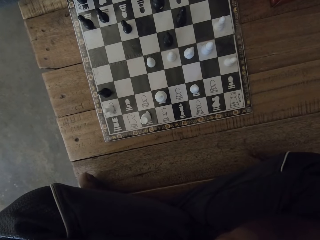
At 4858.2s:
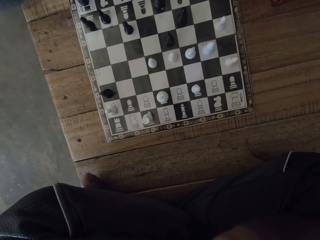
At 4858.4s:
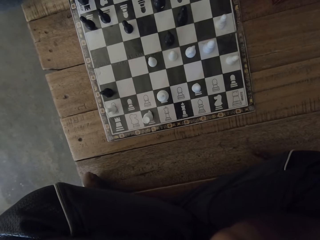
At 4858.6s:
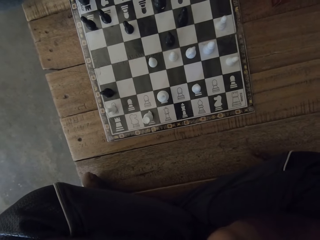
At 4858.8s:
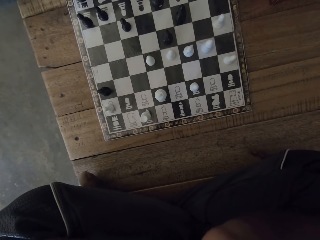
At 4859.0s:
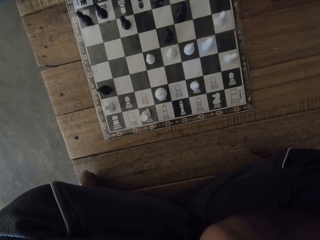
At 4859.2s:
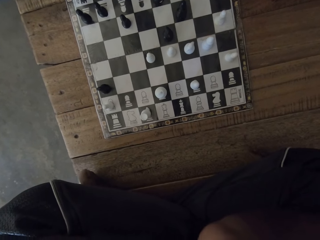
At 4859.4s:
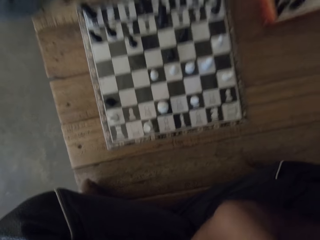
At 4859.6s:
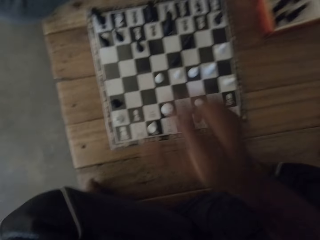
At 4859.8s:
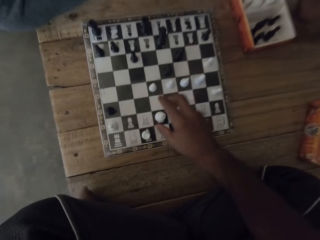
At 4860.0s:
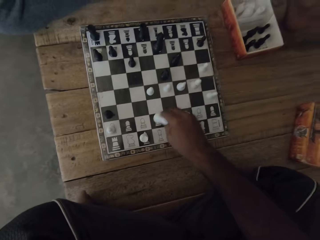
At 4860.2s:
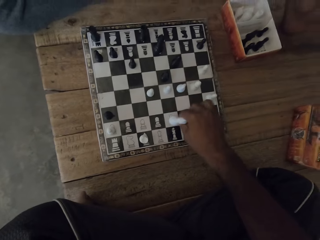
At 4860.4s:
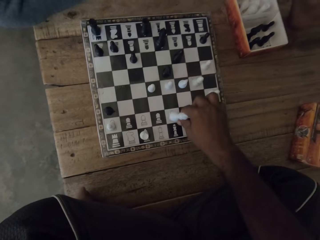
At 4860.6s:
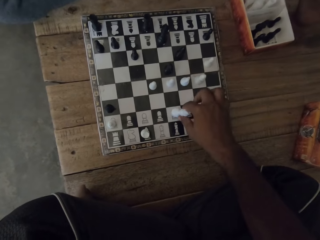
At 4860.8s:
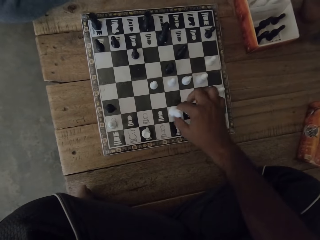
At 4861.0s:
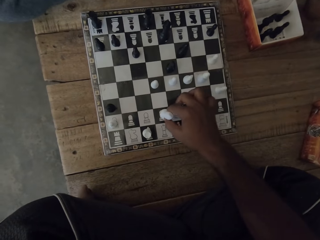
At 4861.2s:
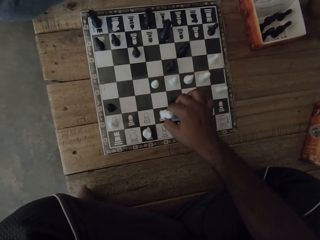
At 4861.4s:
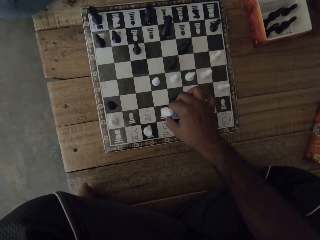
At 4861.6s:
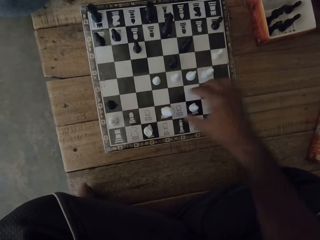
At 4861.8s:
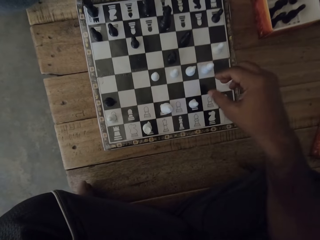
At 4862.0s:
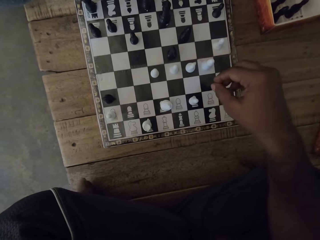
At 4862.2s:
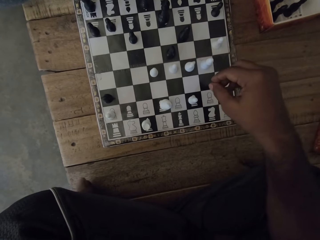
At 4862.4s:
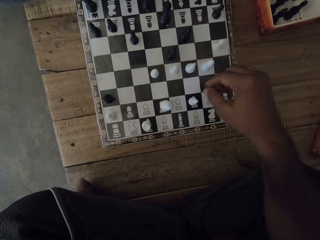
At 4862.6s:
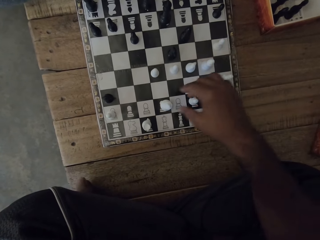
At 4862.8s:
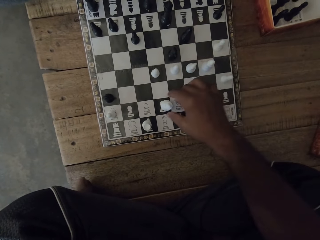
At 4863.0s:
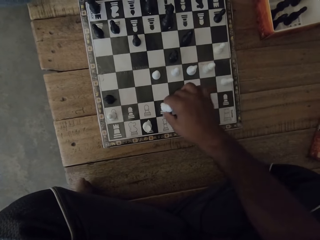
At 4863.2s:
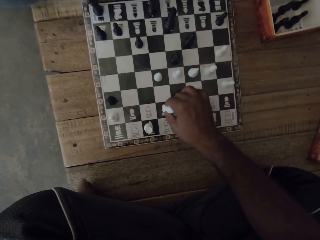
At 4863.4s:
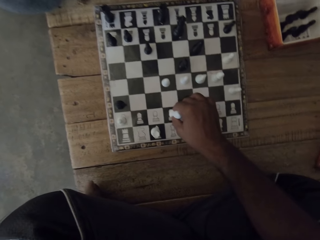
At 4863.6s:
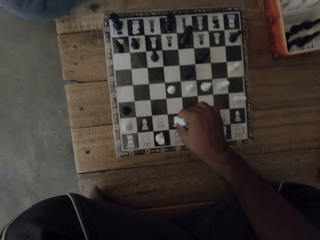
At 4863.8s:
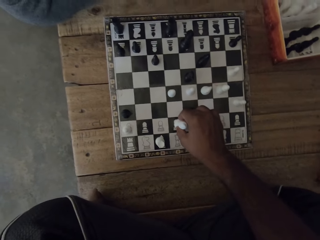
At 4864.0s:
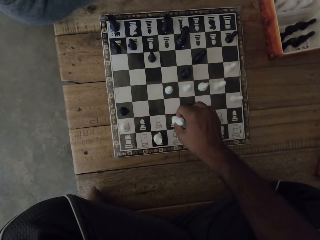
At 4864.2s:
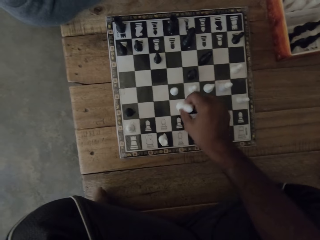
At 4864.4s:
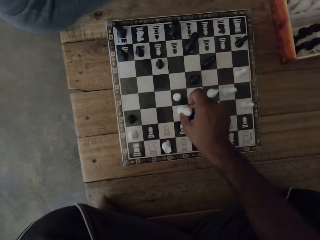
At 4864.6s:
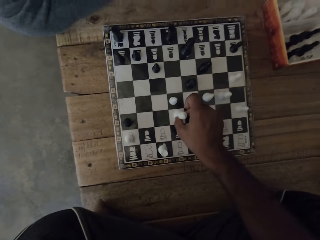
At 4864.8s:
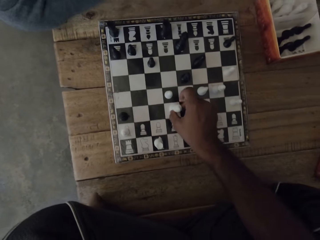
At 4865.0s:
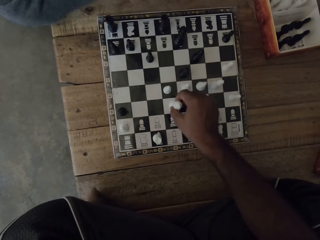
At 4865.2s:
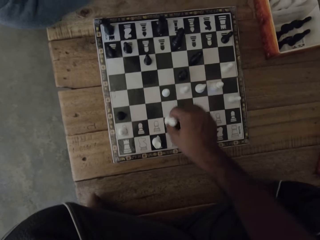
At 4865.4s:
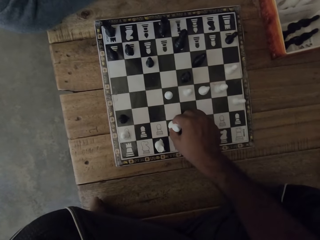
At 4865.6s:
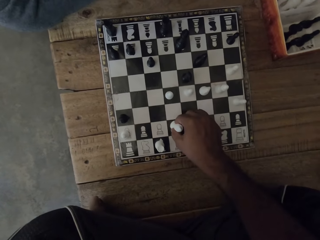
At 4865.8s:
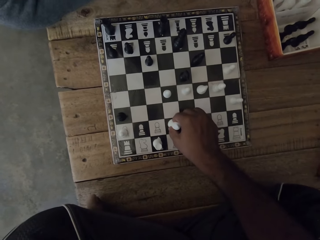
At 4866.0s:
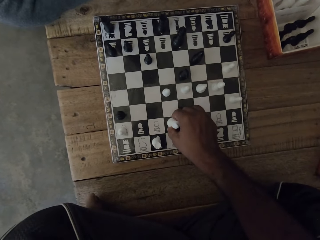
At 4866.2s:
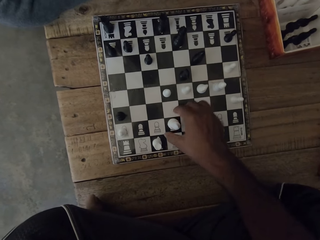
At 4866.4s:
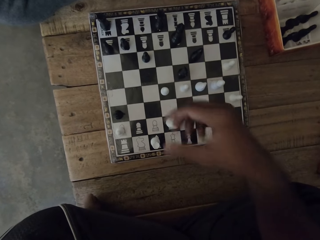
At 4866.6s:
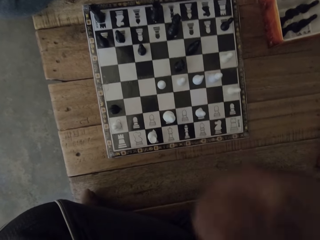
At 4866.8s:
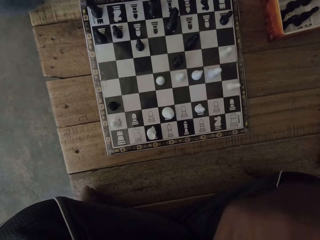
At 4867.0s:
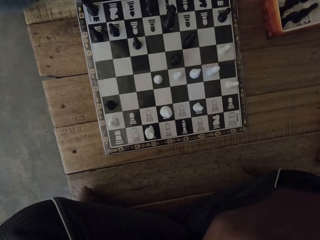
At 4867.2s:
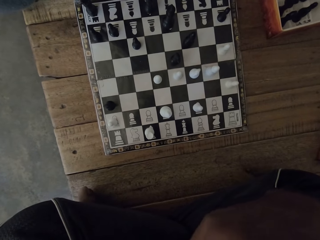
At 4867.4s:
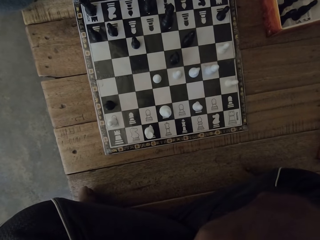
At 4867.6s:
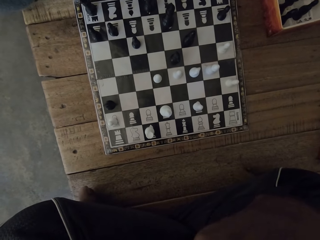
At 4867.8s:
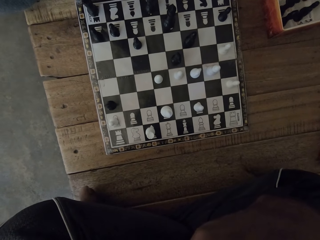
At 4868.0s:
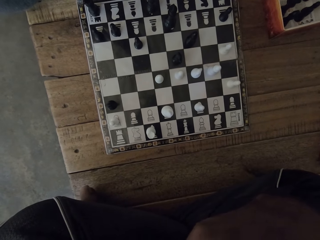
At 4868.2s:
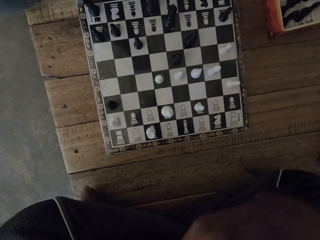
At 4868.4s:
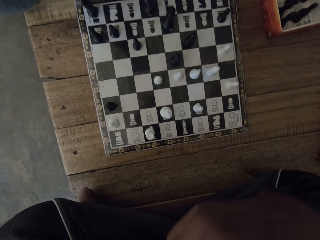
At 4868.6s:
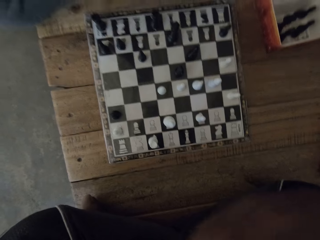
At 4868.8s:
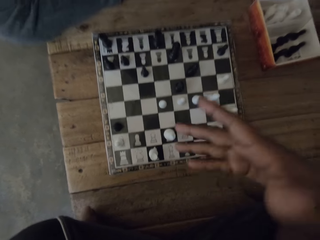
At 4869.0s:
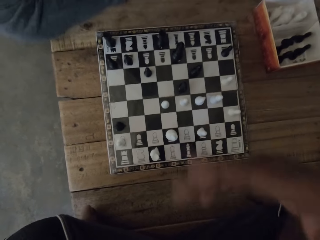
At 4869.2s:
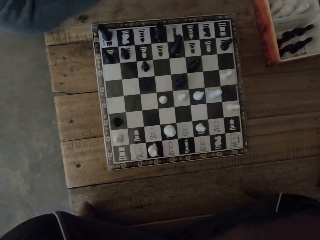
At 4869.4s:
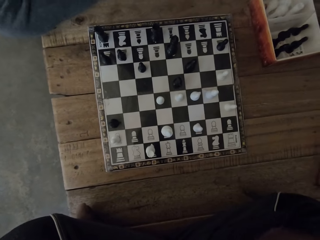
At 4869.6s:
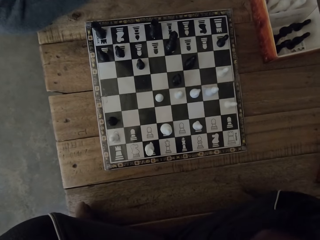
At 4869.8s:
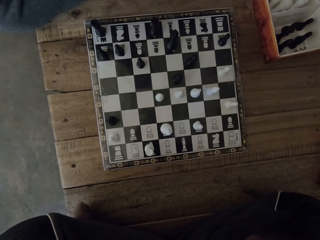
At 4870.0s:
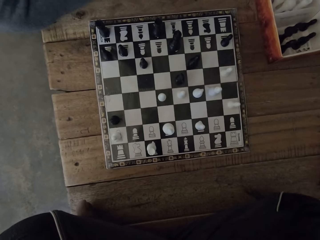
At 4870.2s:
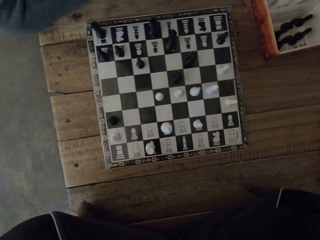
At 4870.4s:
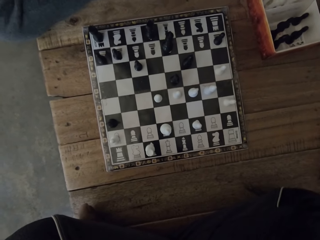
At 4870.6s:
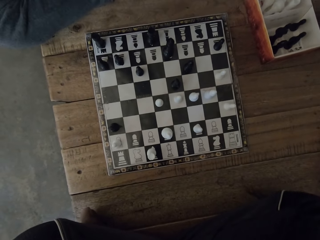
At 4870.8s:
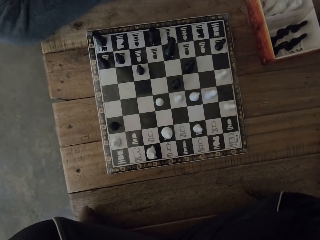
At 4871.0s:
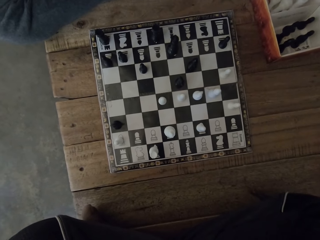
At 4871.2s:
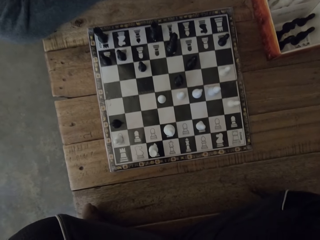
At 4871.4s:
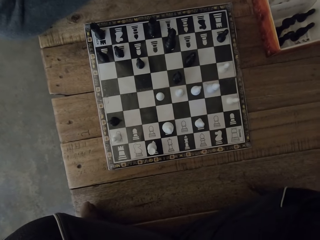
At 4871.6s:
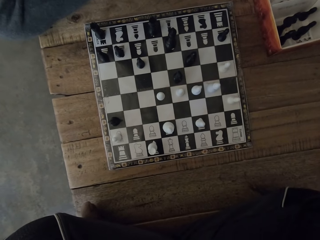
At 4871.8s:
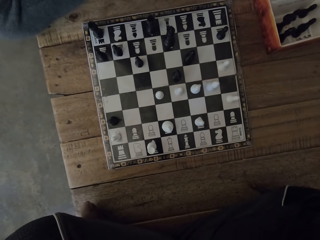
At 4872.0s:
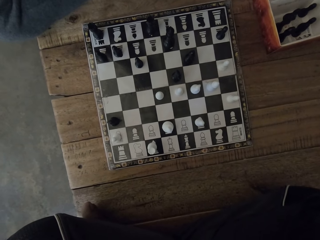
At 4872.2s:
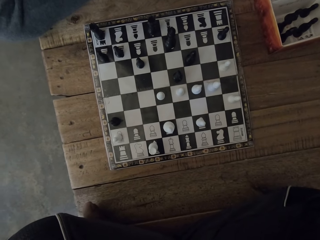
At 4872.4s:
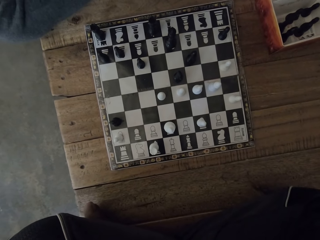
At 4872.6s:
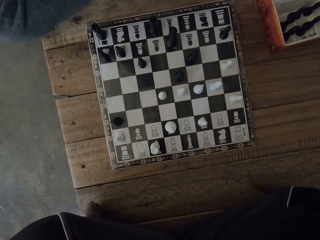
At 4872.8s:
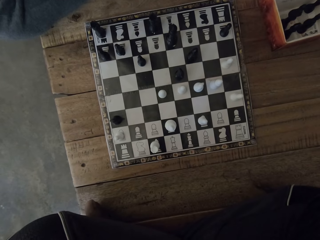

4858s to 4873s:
The camera wearer holds a bishop. He picks up a chess piece from the chess board. He puts the bishop on the chess board. He holds the bishop. He moves the chess piece on the chess board. He moves the chess piece back on the chess board. He touches something. He shows his hands. He touches something.

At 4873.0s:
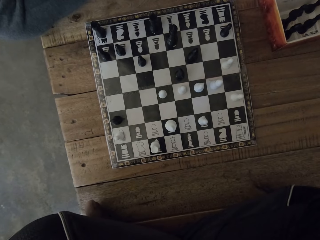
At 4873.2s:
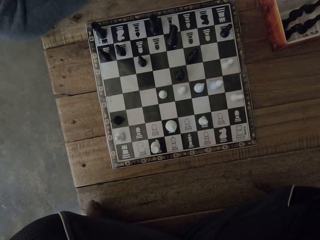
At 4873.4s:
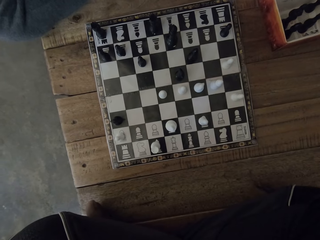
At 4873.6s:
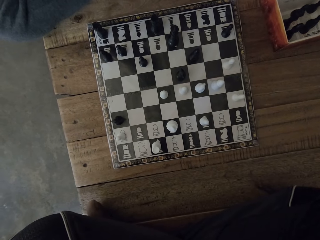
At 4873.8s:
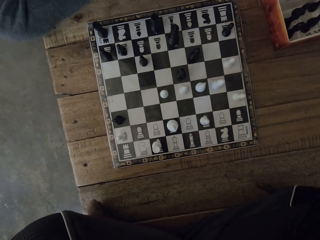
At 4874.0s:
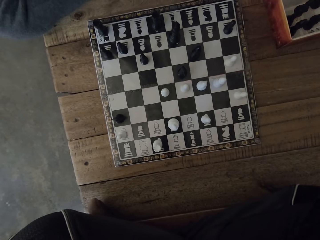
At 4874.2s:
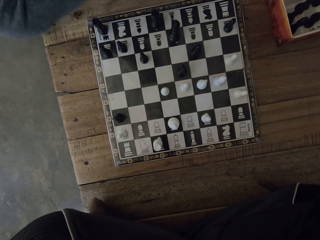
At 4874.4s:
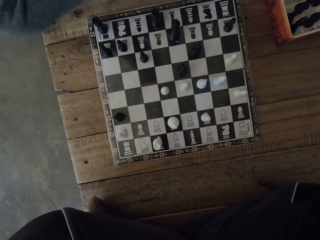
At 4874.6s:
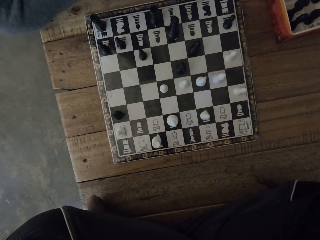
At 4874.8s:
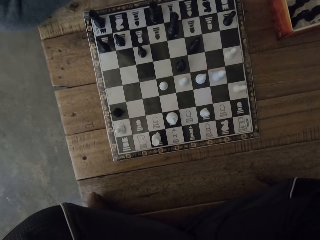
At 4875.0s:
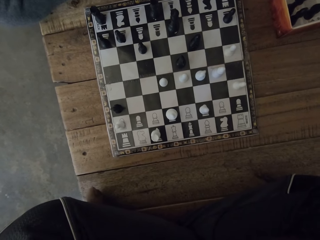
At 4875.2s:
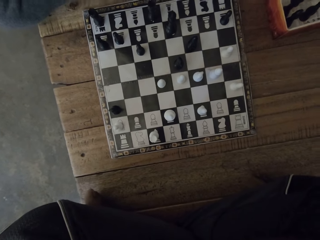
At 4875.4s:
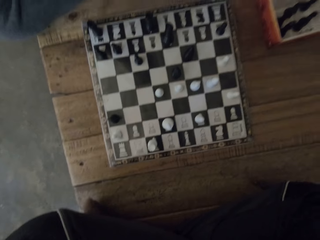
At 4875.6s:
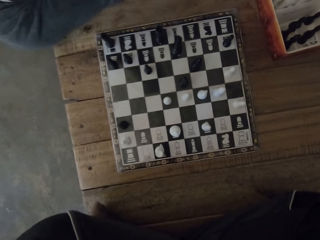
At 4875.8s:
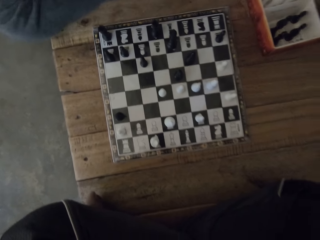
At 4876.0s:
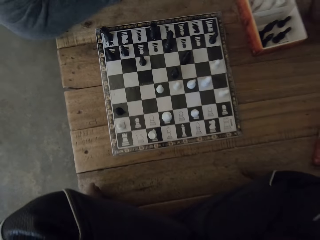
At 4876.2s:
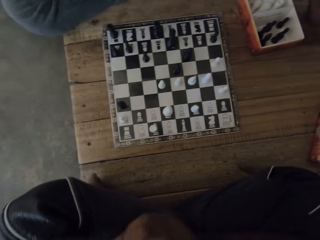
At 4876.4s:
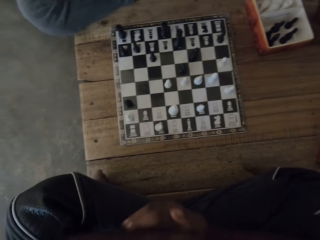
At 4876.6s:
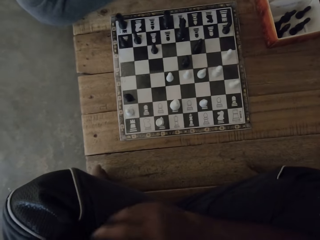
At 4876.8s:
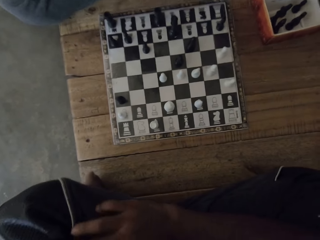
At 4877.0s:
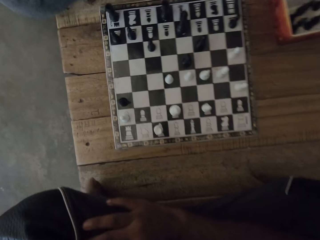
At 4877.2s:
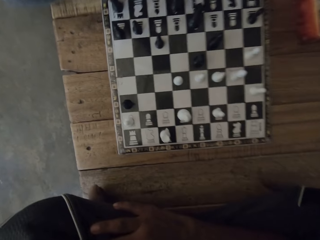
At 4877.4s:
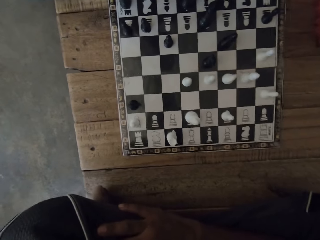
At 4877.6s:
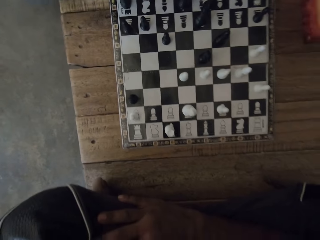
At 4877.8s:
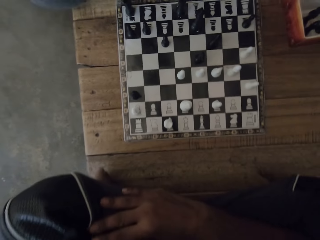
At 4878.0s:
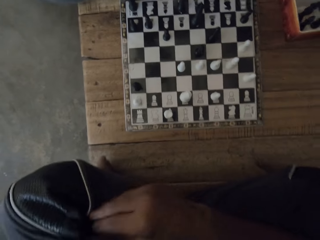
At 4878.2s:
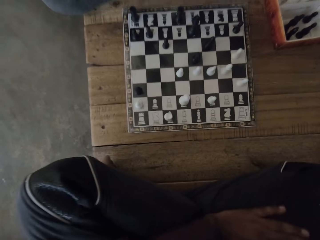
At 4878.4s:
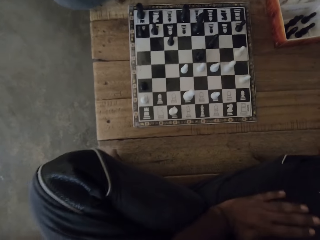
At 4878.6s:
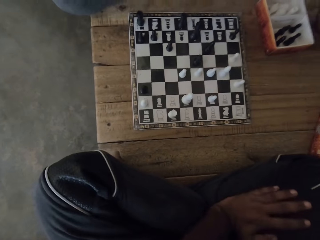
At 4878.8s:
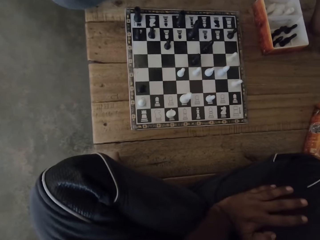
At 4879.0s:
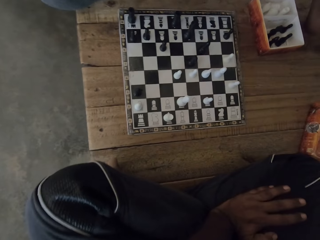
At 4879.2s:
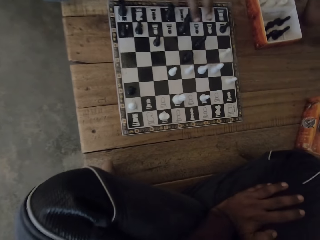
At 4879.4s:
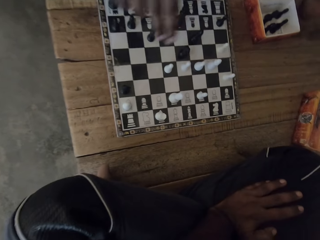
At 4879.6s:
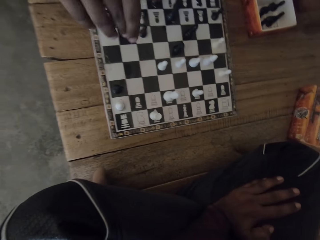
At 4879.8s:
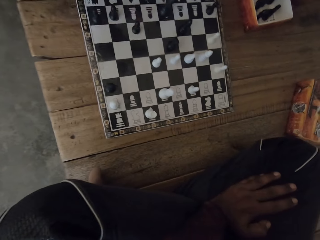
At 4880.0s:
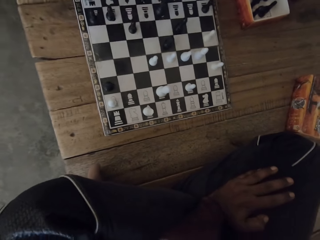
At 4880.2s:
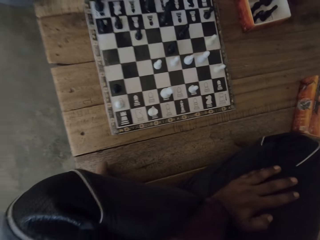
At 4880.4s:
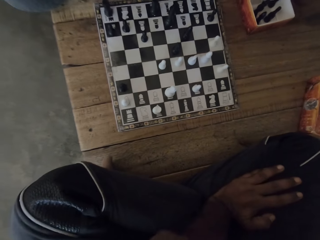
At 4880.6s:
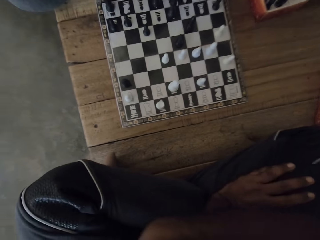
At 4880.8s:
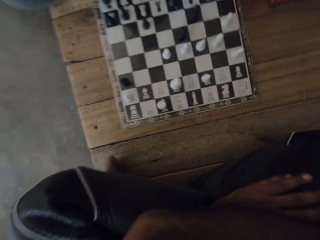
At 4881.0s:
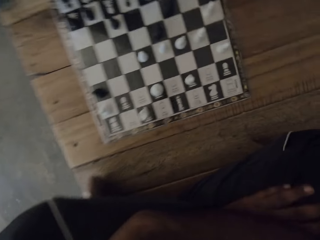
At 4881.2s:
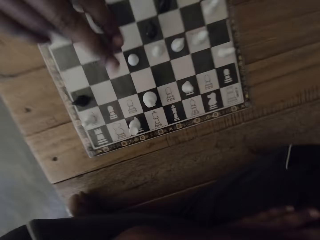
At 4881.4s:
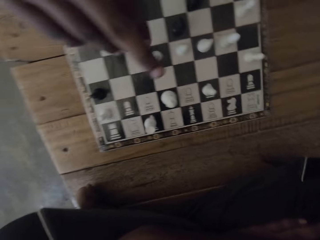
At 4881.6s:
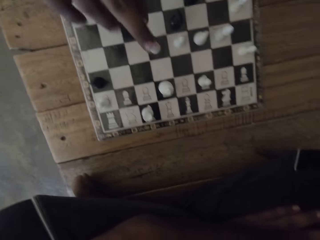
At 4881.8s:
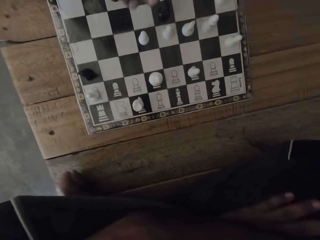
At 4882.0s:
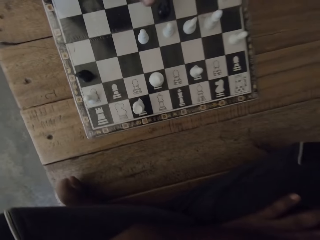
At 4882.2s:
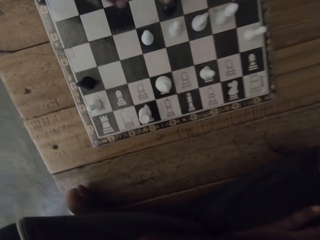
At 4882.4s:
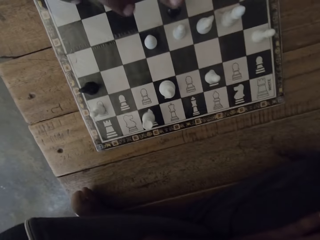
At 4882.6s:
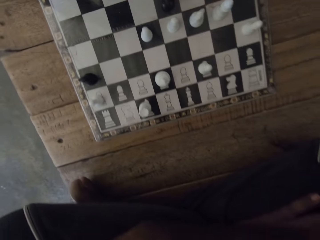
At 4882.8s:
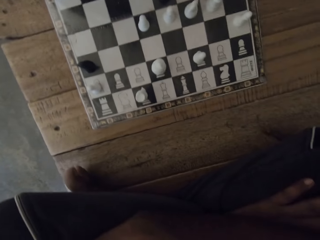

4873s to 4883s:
The camera wearer moves his hands. A man shows a move on the chess board.
